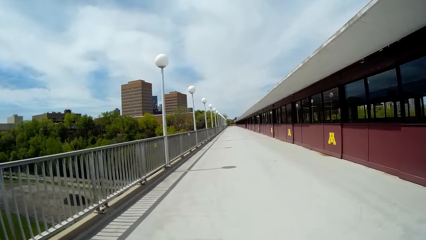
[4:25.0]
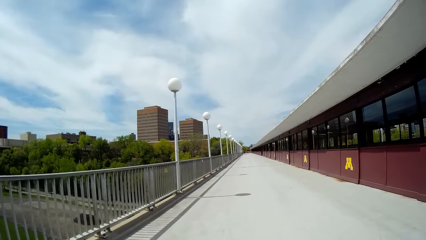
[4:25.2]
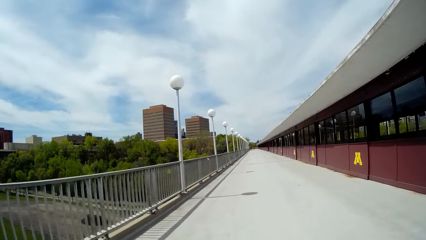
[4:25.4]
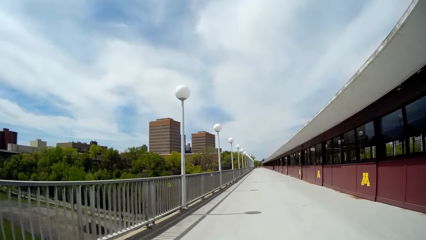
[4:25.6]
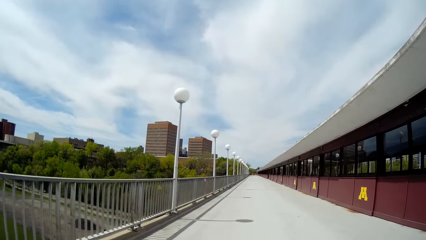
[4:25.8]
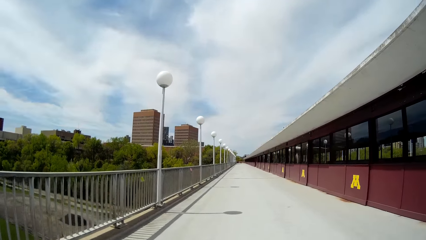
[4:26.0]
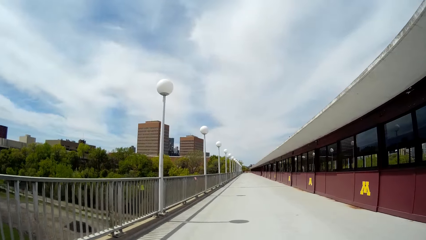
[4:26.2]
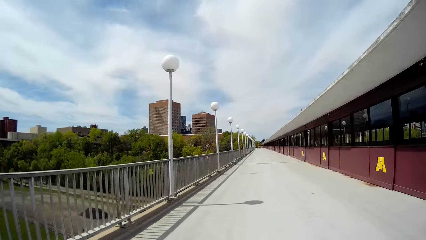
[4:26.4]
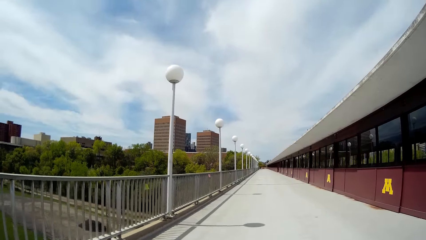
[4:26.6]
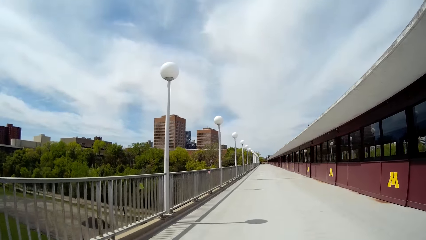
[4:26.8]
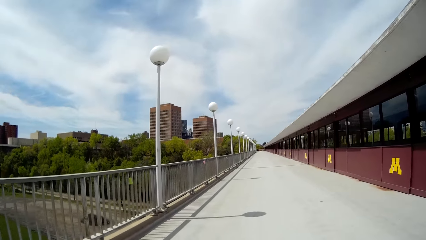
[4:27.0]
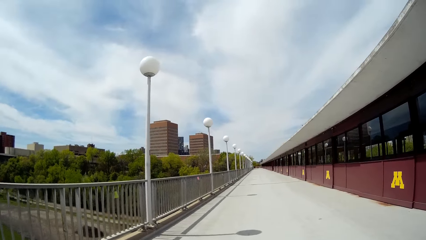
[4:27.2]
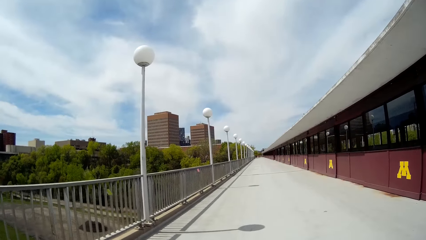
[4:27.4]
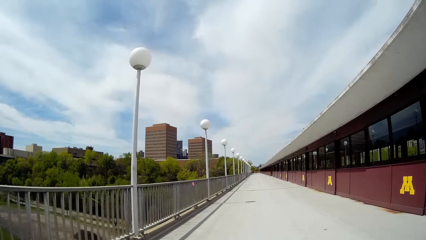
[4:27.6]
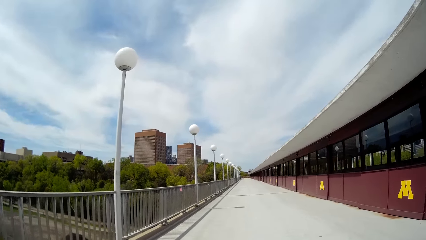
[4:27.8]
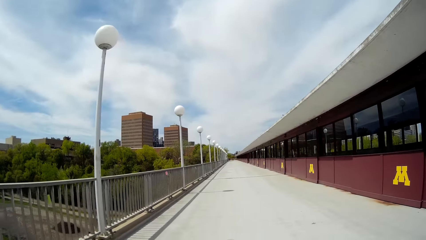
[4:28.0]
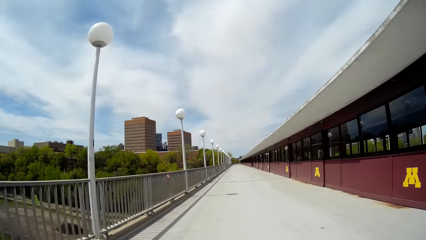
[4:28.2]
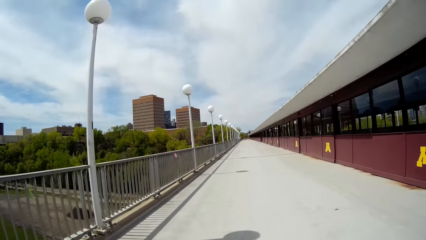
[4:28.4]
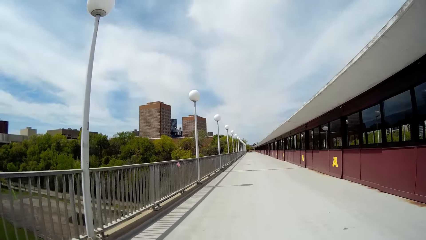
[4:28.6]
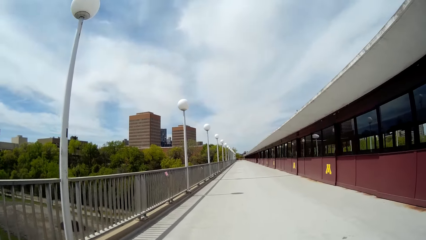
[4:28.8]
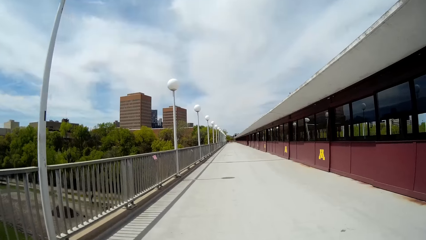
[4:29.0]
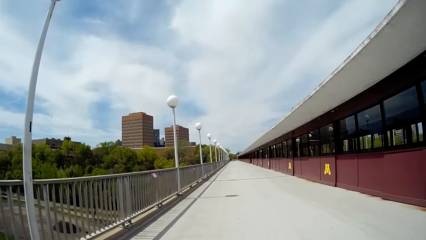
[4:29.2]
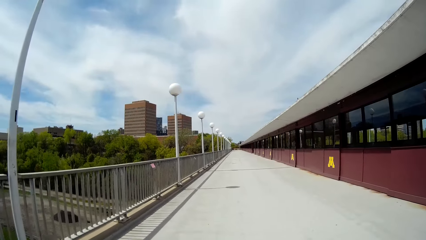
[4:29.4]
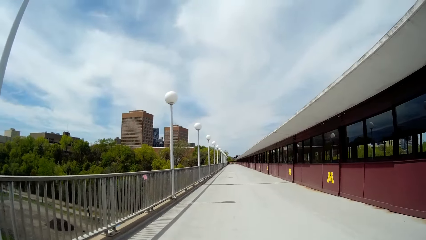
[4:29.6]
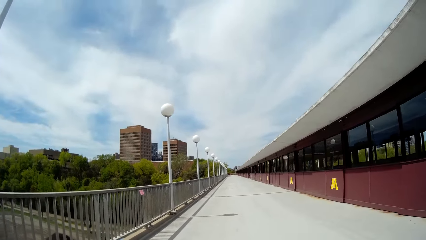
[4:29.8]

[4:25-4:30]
The camera wearer walks around.

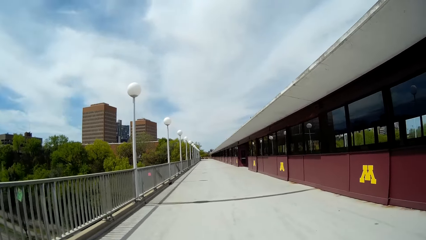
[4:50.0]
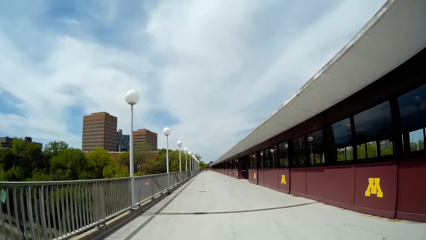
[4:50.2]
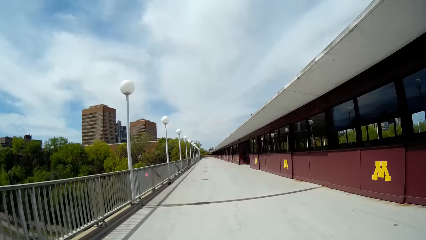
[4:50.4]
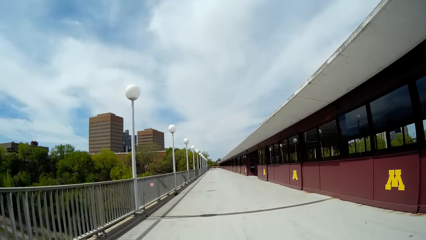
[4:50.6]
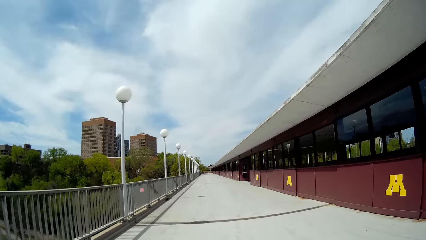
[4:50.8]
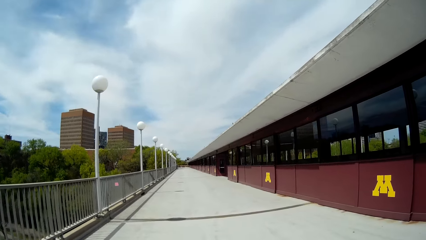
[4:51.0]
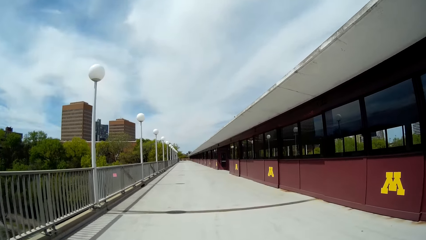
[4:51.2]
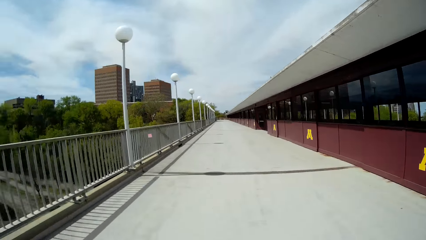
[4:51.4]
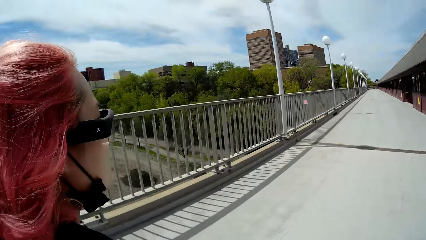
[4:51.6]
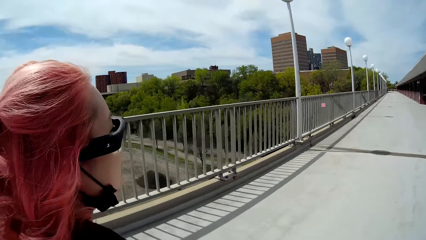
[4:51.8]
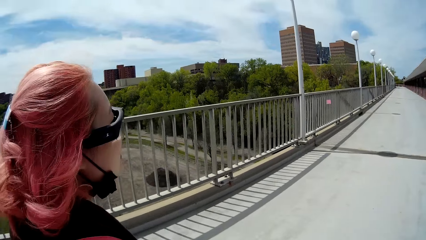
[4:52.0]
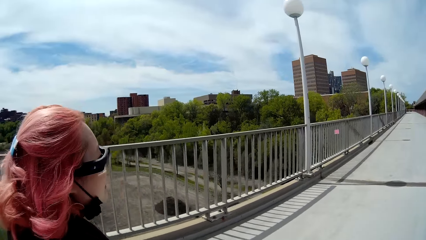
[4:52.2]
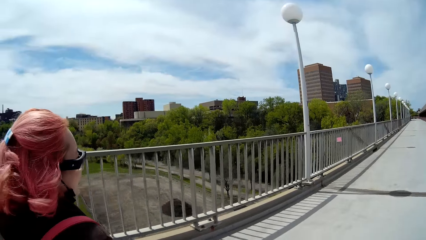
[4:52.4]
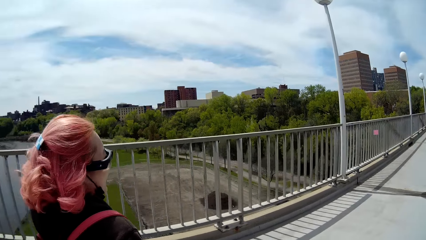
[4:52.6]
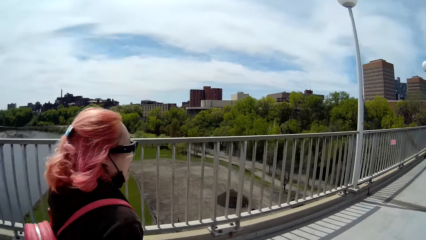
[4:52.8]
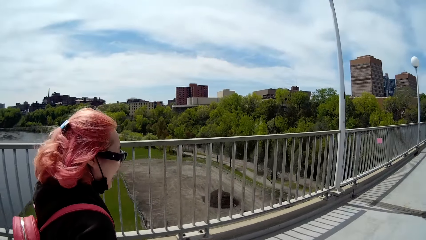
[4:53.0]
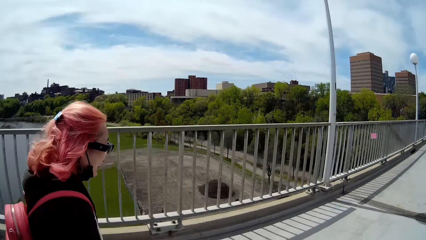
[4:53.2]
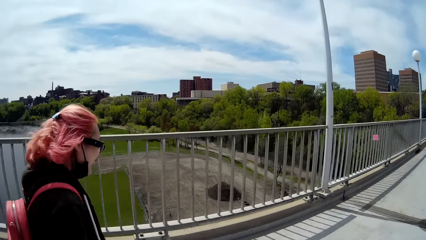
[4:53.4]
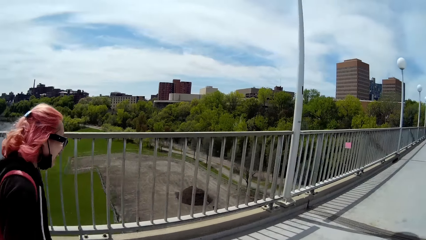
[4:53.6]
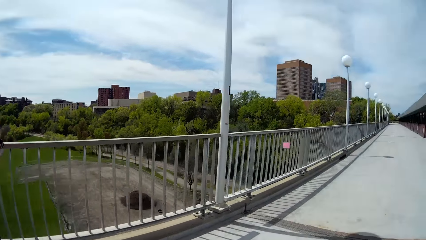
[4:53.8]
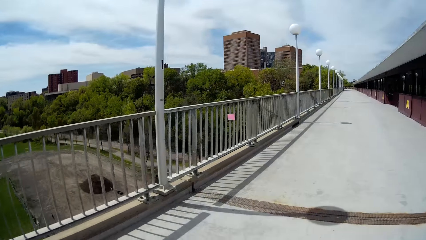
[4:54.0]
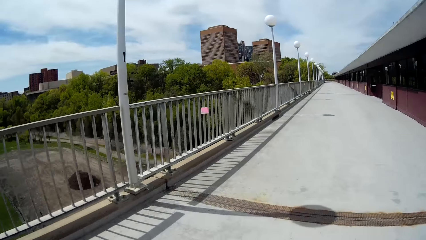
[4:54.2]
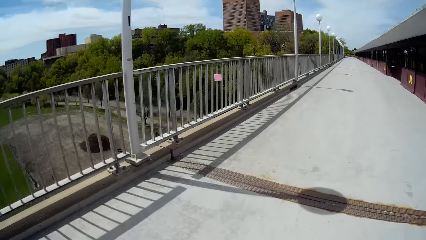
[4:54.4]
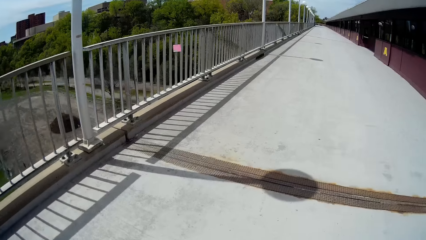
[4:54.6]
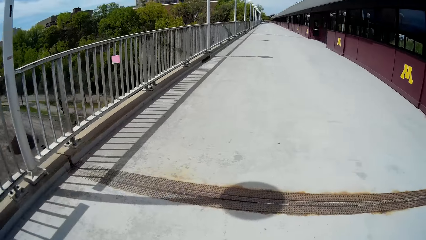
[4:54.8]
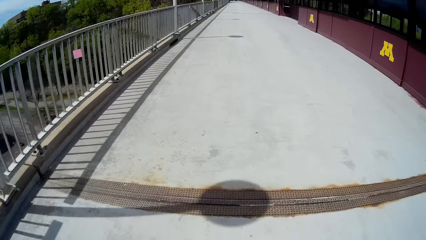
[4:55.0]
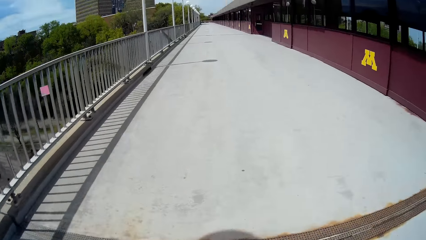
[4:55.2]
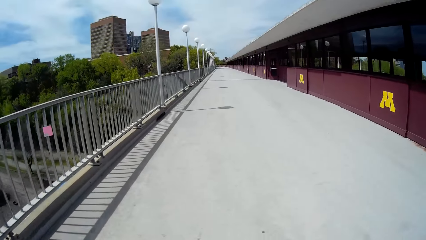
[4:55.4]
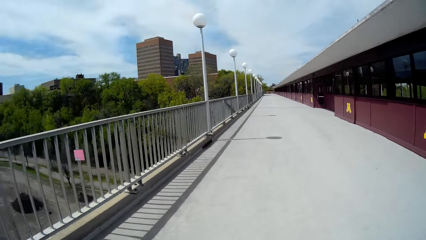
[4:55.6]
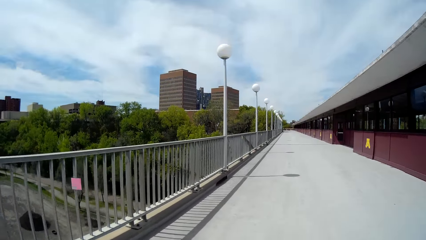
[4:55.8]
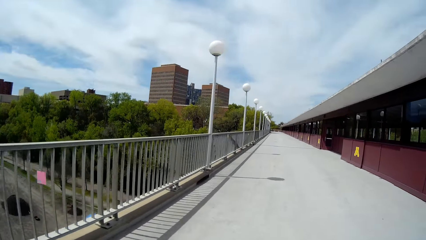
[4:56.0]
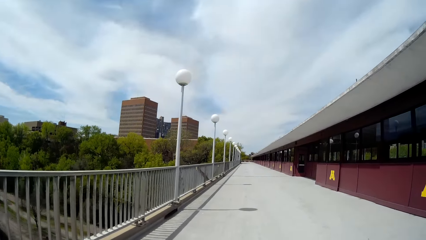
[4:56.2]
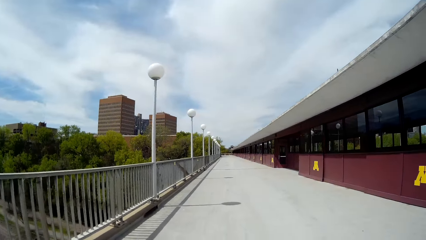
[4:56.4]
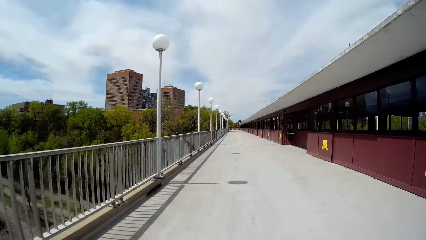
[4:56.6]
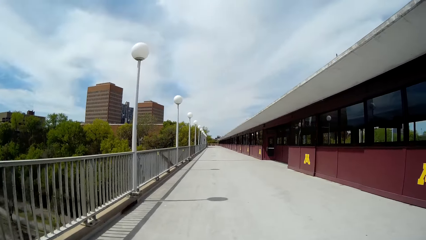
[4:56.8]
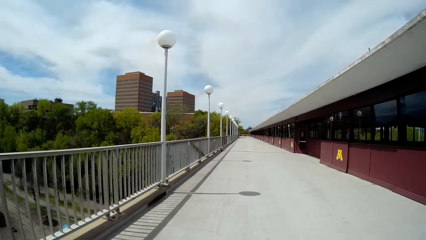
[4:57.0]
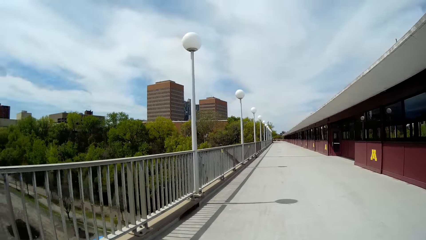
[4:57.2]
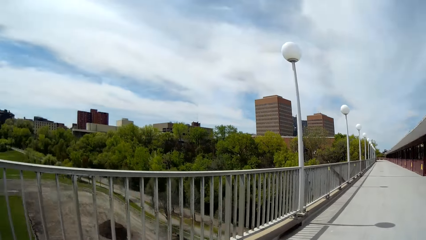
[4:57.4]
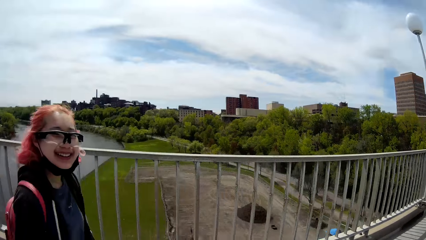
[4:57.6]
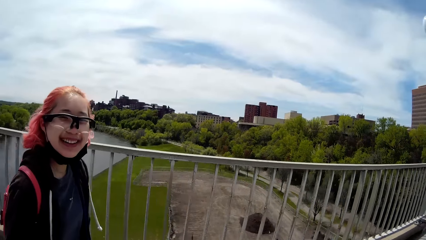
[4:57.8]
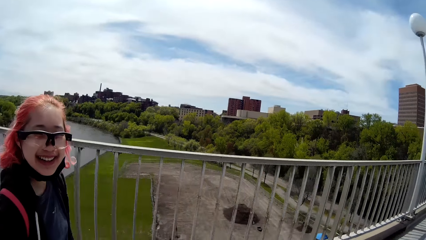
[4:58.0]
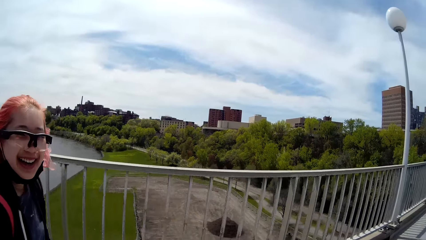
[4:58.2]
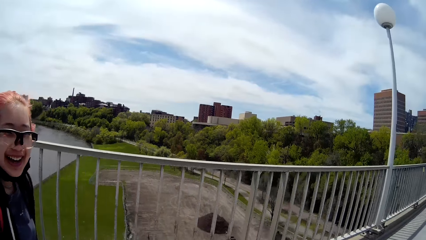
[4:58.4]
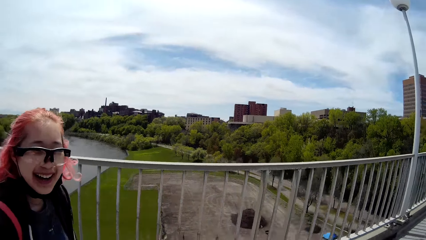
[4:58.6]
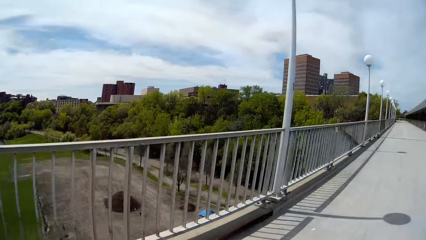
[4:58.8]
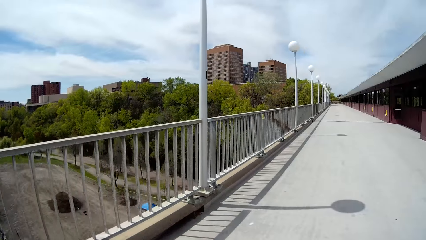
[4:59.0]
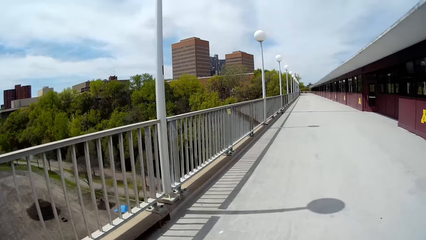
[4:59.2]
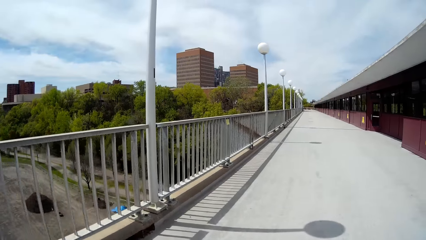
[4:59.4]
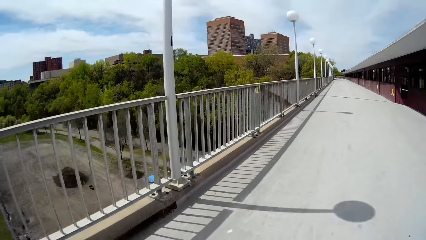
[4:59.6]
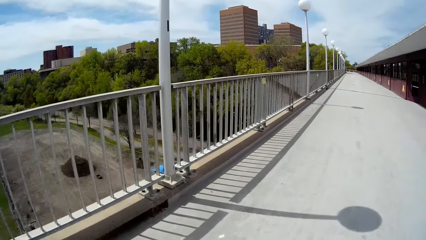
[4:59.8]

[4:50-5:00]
A woman interacts with the camera wearer along the campus. The camera wearer converses with the woman. The woman walks along the campus. The camera wearer interacts with the woman along the campus.
